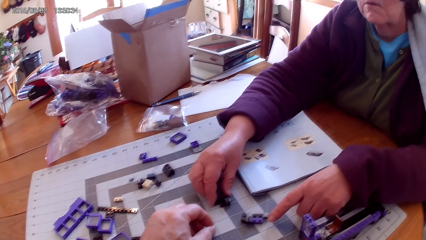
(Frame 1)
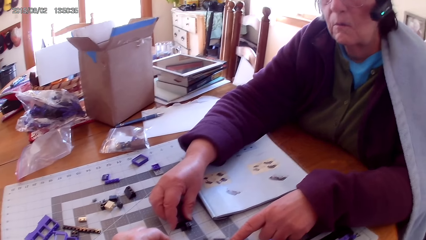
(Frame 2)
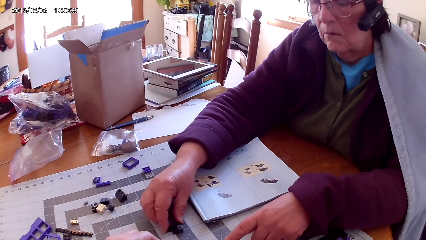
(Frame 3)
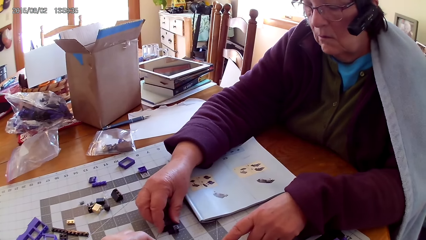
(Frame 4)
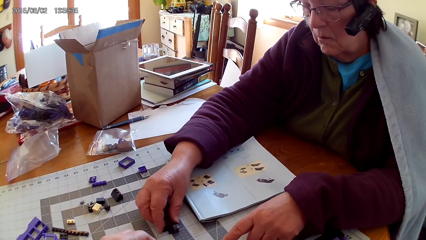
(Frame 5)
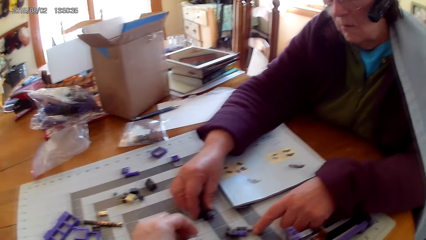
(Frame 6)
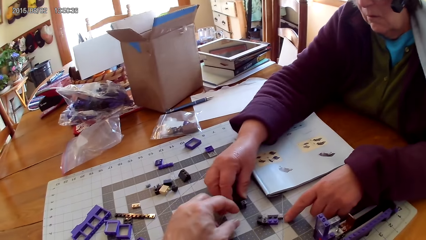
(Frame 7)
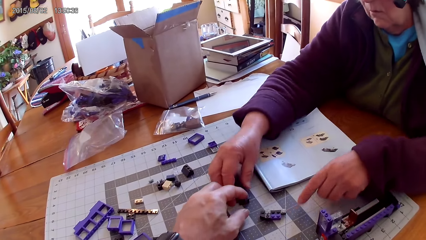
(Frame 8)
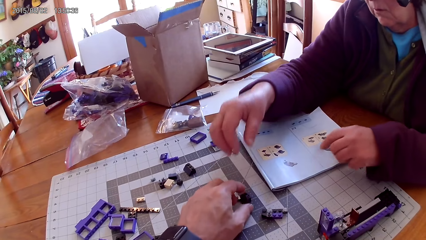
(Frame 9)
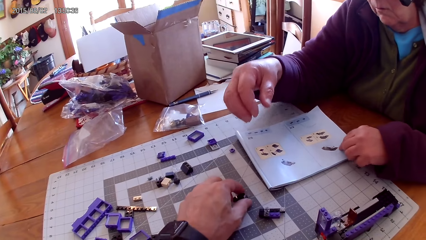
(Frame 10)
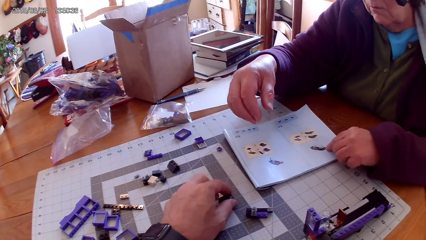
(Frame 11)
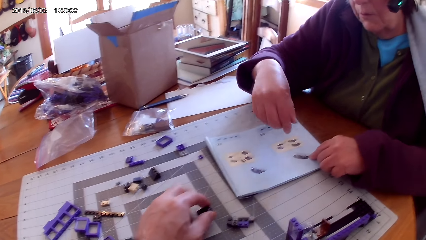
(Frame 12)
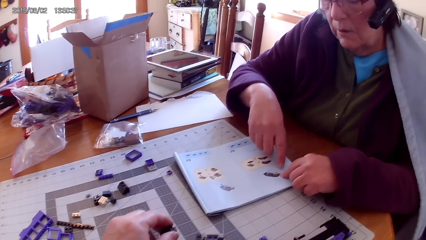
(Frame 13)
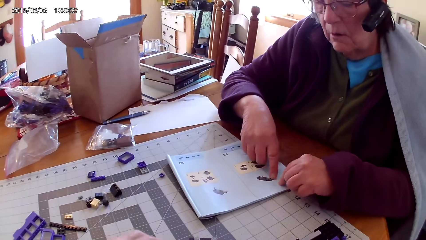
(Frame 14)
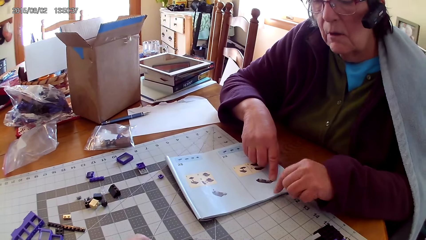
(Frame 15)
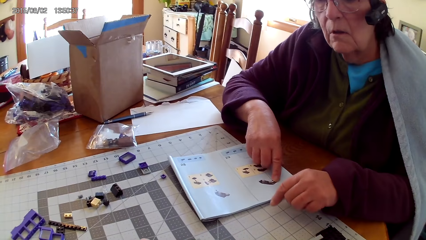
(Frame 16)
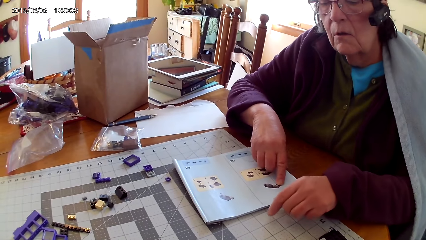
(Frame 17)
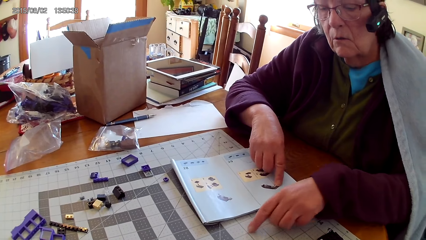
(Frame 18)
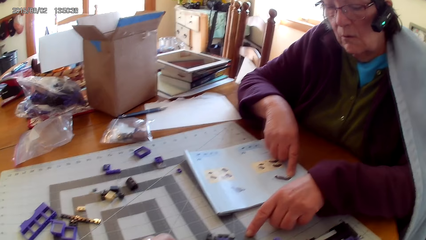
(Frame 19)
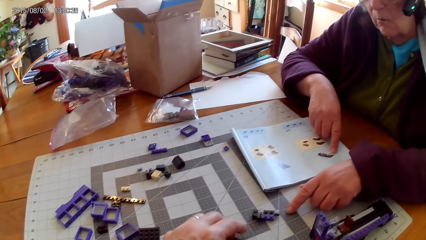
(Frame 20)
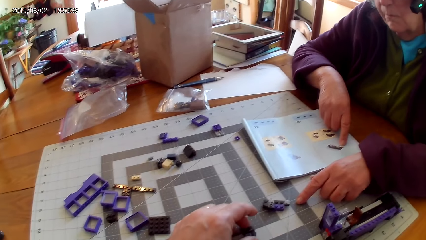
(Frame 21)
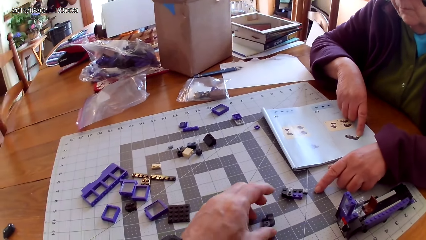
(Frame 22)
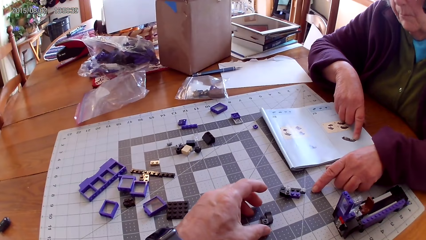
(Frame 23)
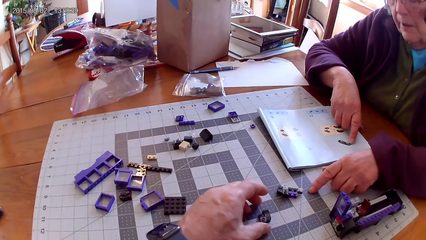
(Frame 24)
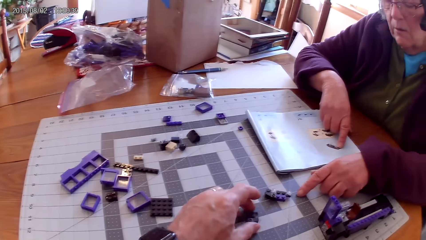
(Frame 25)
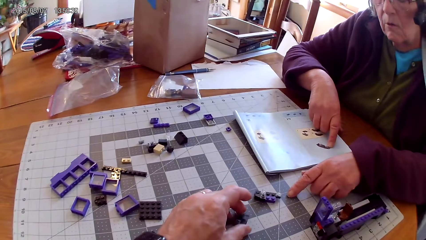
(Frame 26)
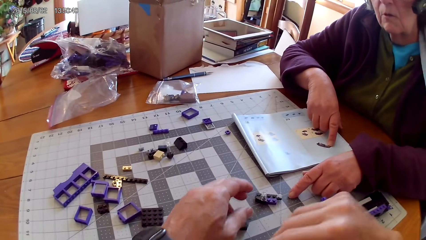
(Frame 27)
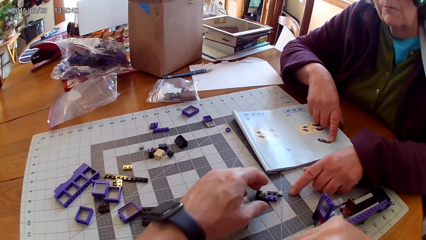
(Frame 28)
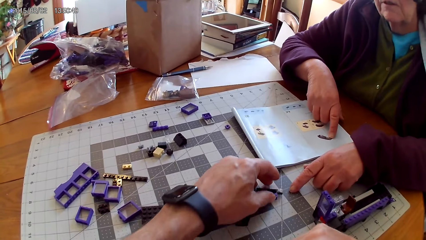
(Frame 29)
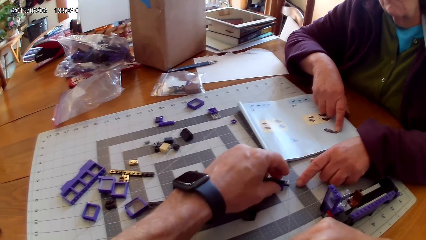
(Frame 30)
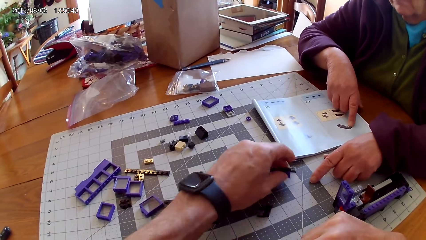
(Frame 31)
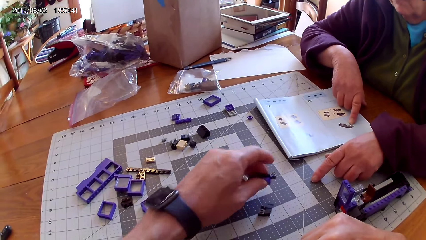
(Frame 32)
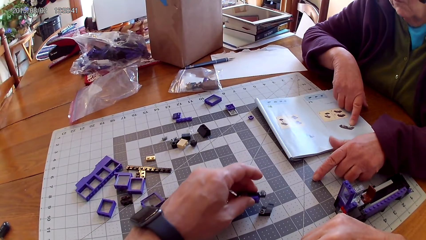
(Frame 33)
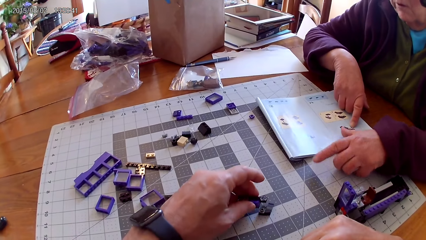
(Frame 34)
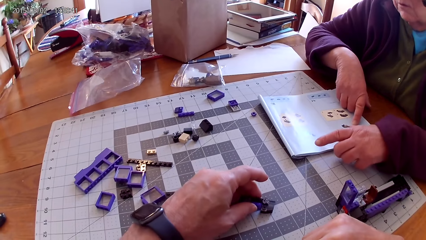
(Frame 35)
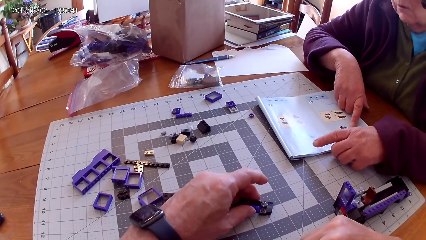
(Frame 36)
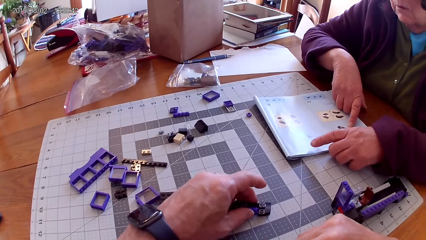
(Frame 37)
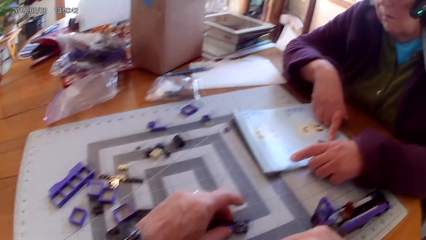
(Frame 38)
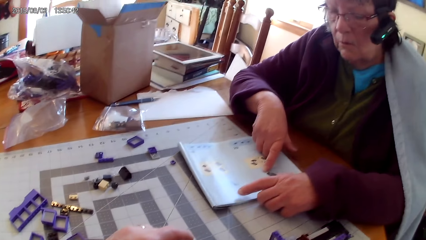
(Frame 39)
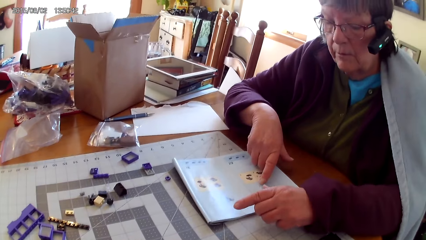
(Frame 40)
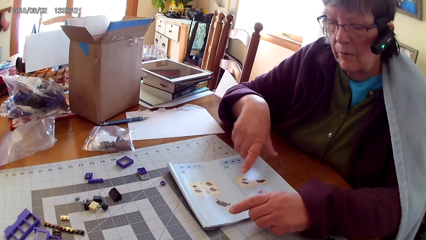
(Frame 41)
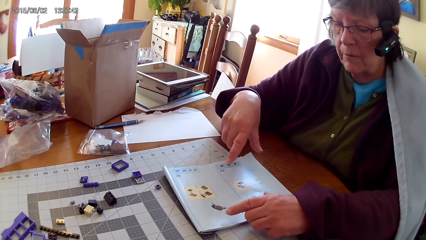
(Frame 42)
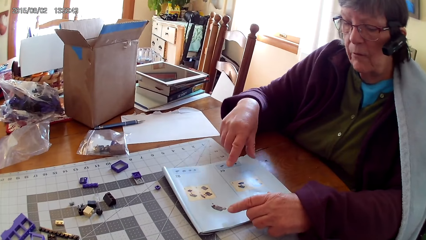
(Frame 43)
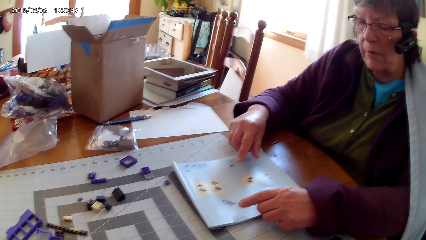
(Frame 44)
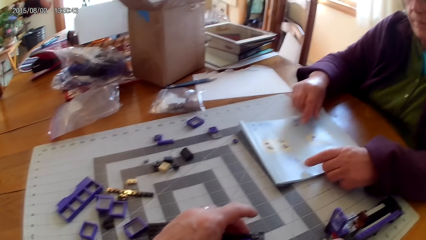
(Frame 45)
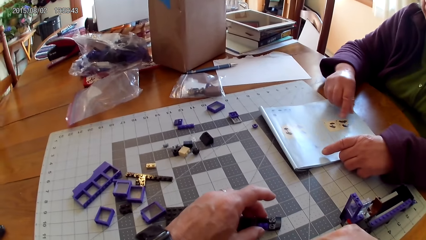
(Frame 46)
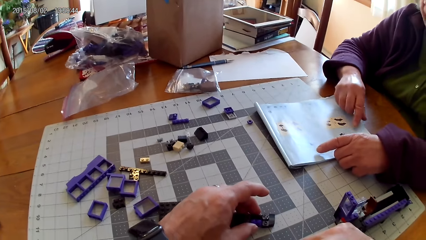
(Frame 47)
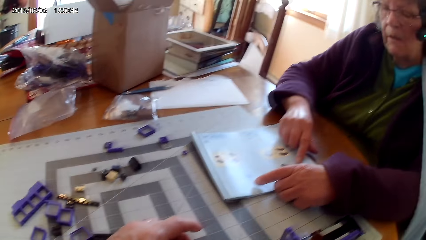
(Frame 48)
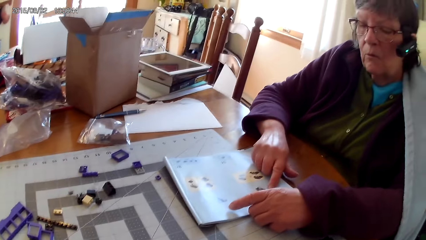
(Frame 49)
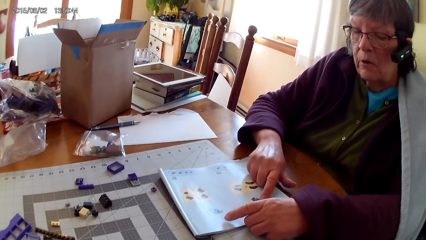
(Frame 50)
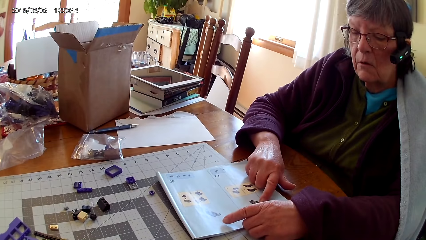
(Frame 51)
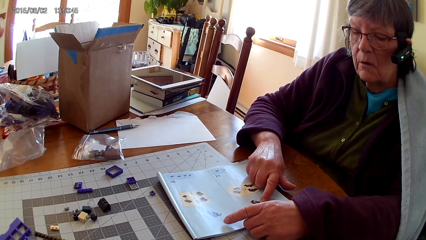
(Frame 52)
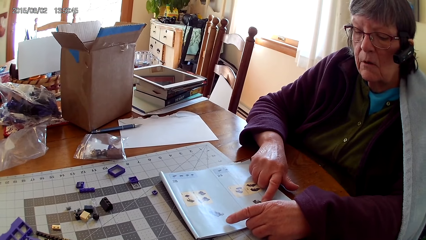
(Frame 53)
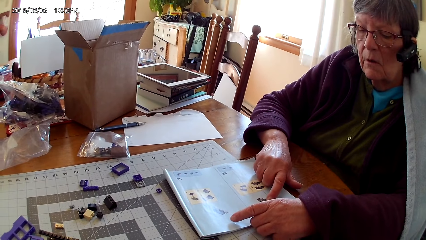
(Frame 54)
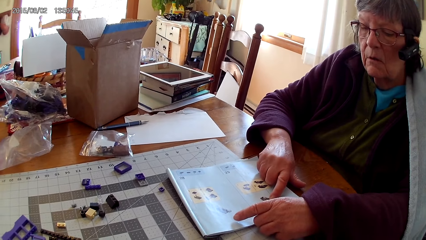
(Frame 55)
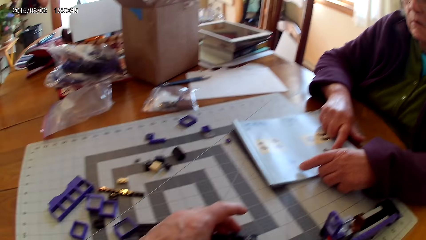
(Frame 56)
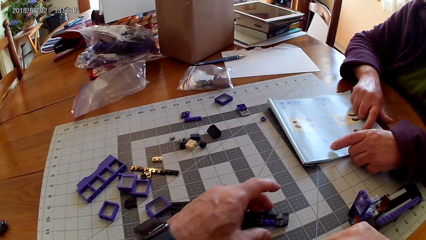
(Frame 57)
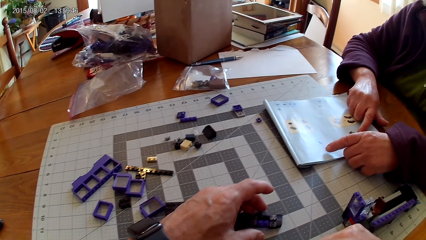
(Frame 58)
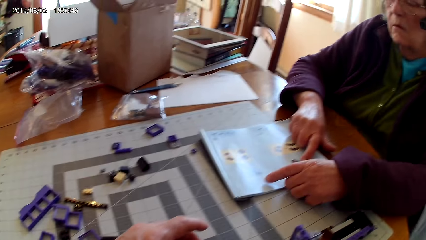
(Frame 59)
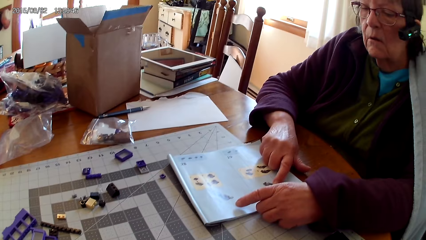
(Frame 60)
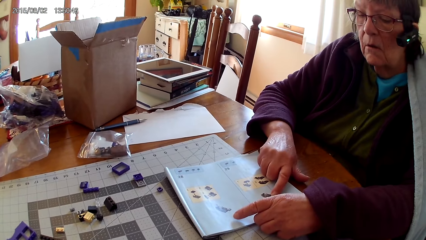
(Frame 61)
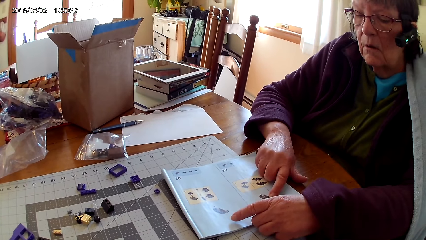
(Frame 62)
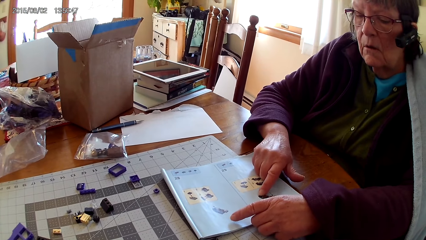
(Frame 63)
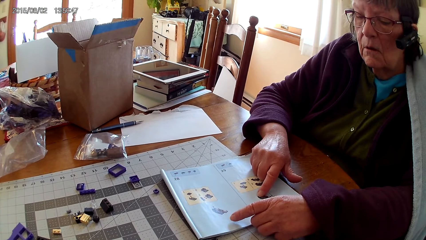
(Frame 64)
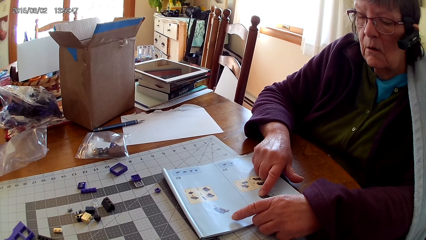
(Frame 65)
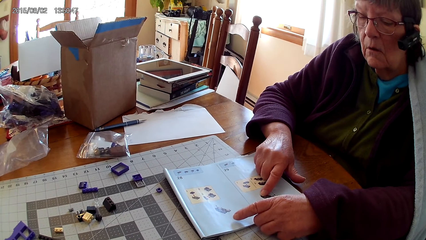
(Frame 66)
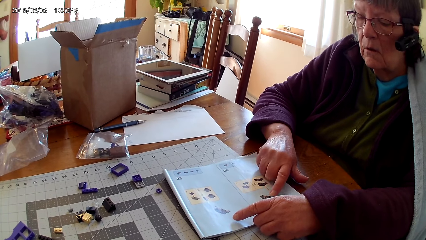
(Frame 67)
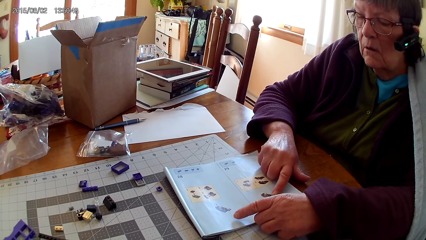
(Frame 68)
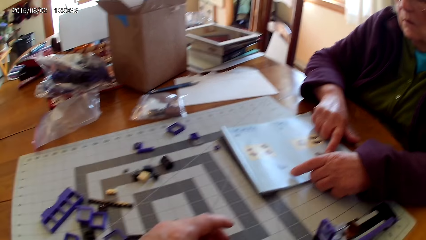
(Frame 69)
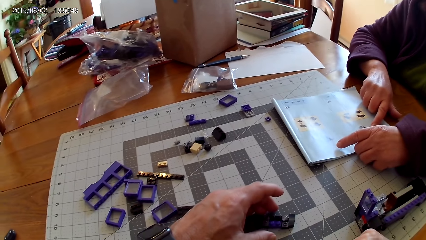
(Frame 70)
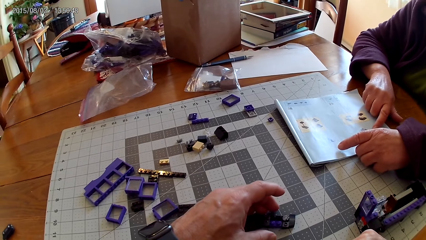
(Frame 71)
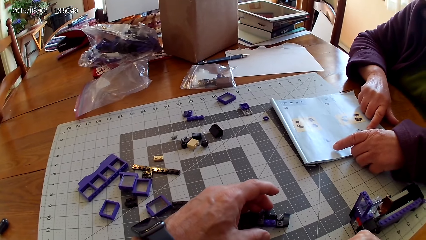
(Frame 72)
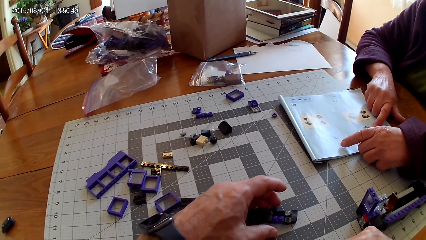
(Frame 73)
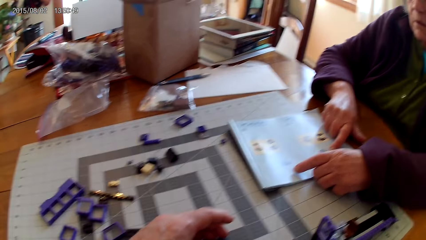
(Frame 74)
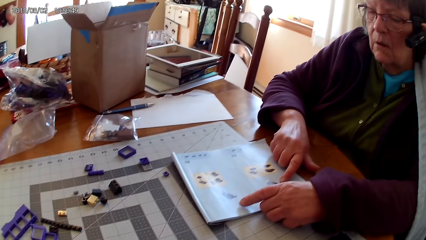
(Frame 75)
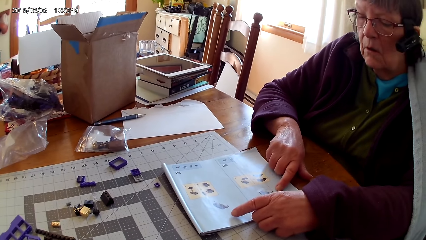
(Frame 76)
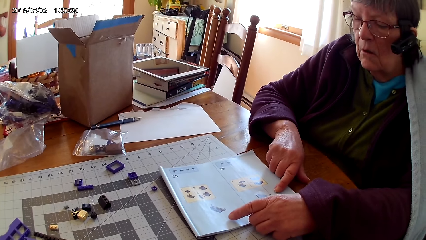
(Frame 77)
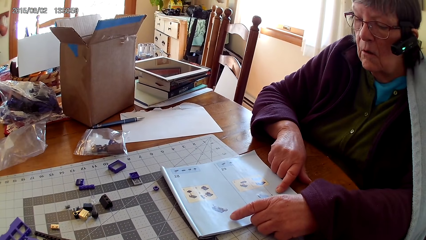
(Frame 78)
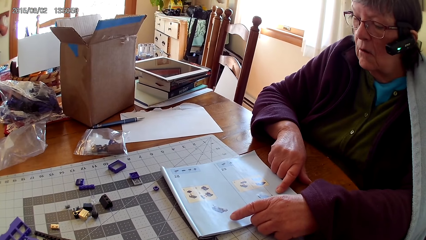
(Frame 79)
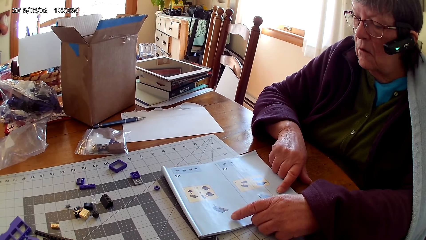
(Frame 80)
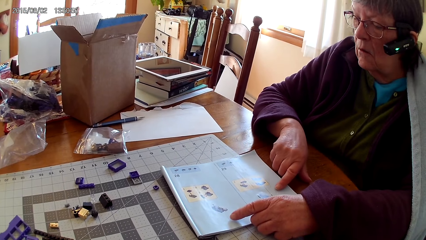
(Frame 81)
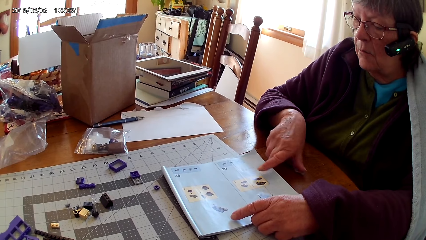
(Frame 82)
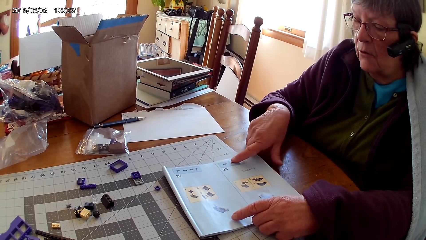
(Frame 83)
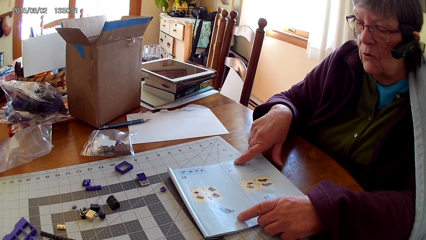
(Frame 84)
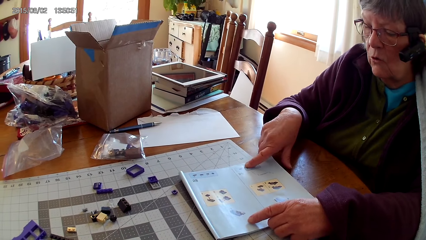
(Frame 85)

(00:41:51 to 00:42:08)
A lady holds the piece of lego. The camera wearer picks up a plastic interlocking block from the table. The lady points at a drawing on a book and touches the lego book. The lady stretches her hand. The camera wearer picks up the plastic interlocking block or lego piece from the table. They put the plastic interlocking block on top of another plastic interlocking block on the table. The lady touches the lego book and reads the lego book. The camera wearer holds the lego piece. The lady reads the lego book.
